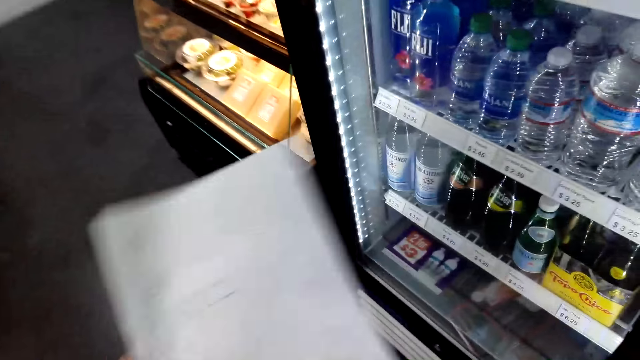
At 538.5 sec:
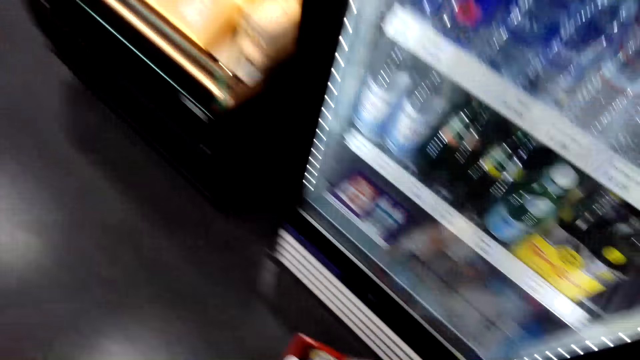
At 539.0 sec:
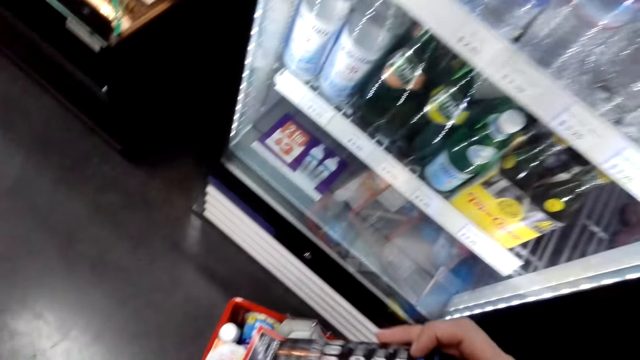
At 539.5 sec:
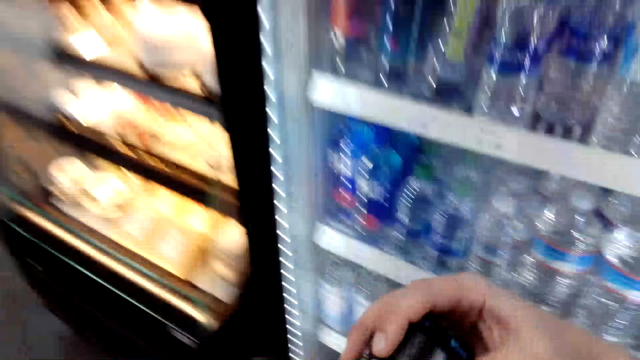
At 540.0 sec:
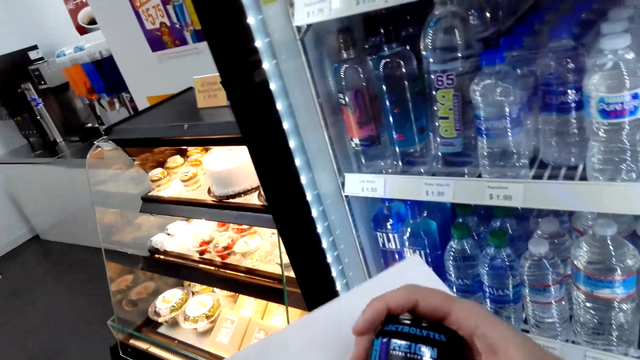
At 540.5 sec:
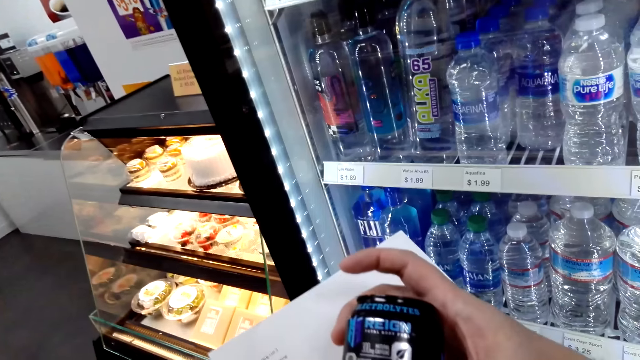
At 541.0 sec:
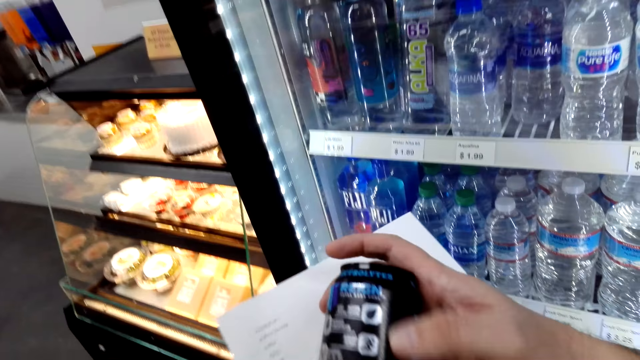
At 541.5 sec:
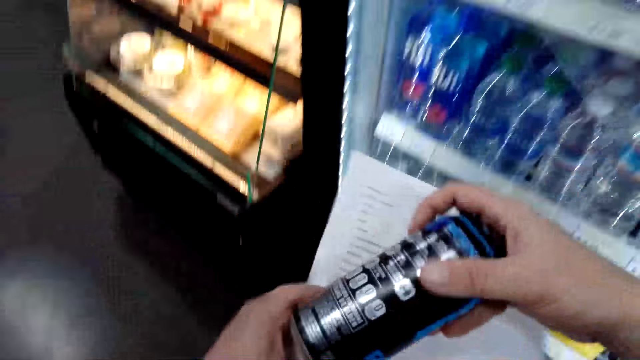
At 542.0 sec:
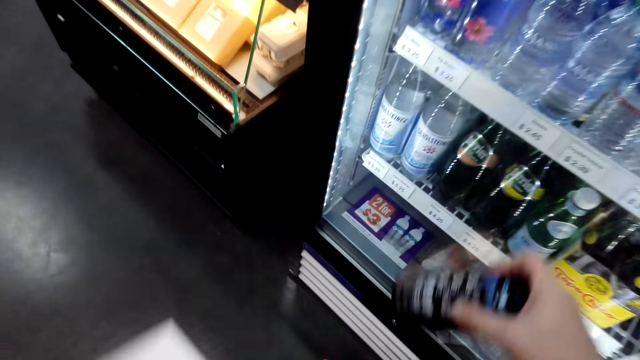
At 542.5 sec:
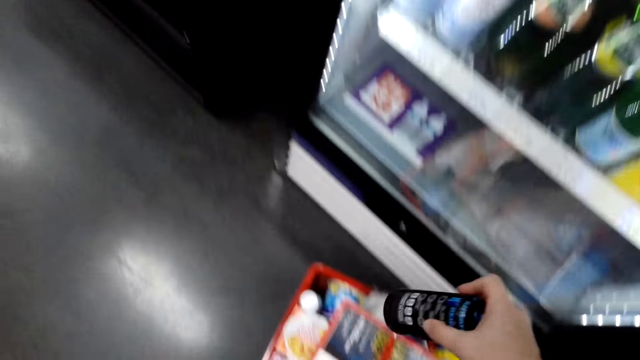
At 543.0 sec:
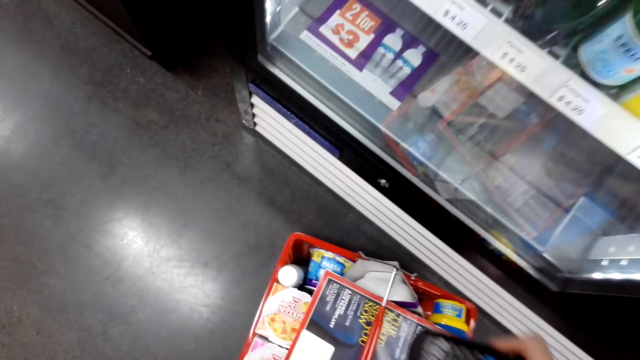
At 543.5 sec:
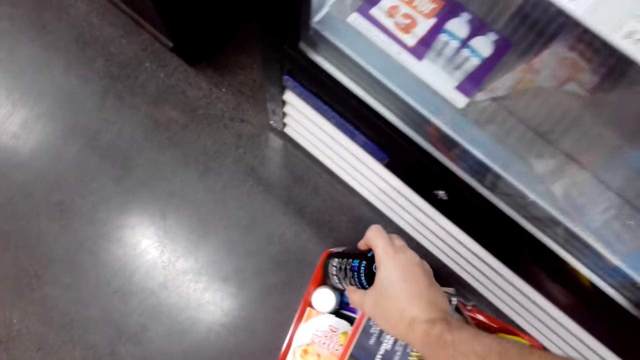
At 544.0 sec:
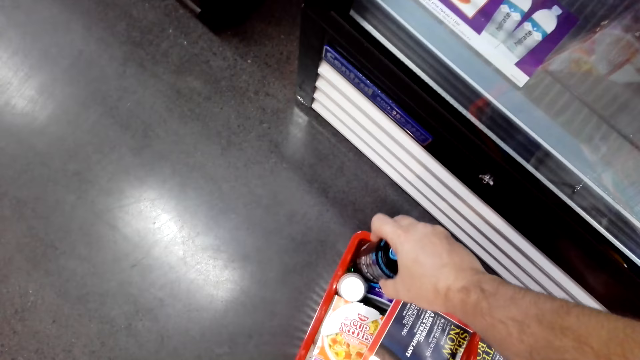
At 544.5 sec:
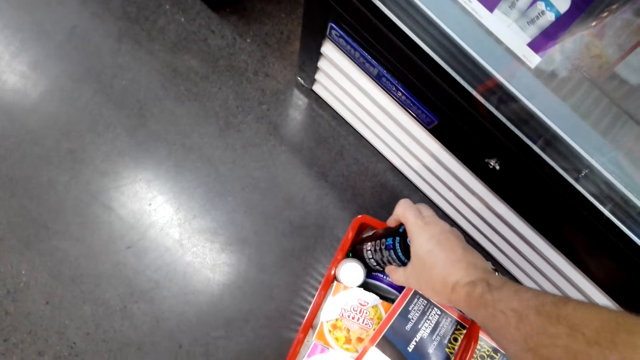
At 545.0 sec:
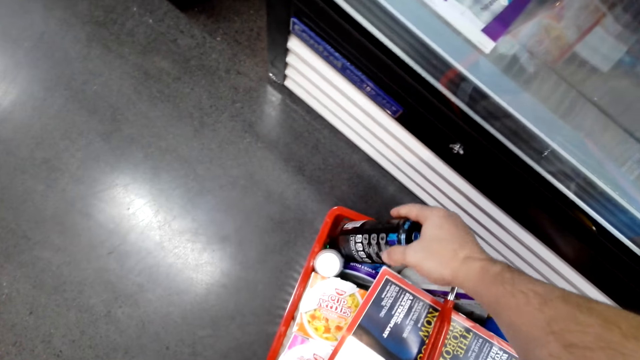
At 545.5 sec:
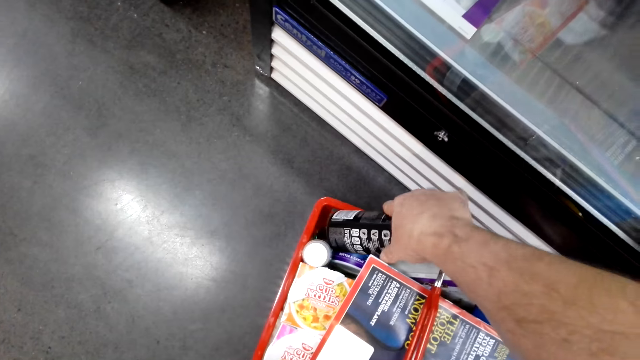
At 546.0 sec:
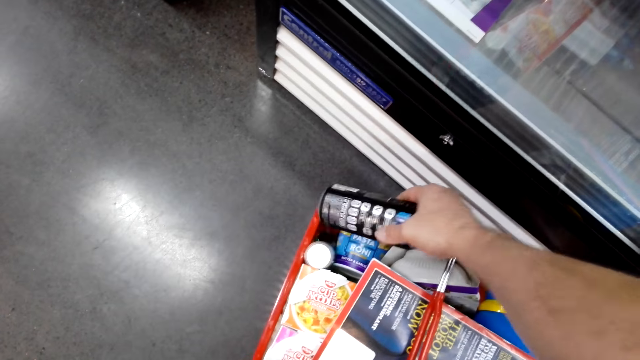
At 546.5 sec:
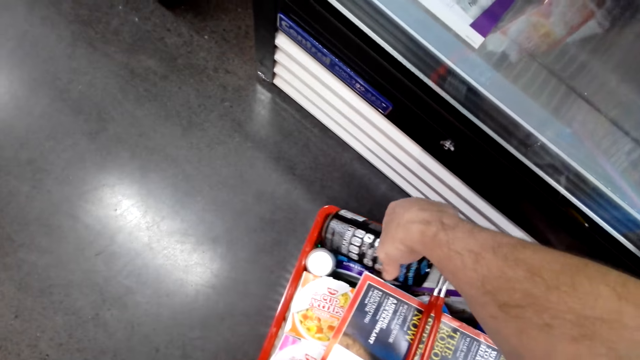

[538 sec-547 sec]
The camera wearer picks up a can. They put the can in the basket.

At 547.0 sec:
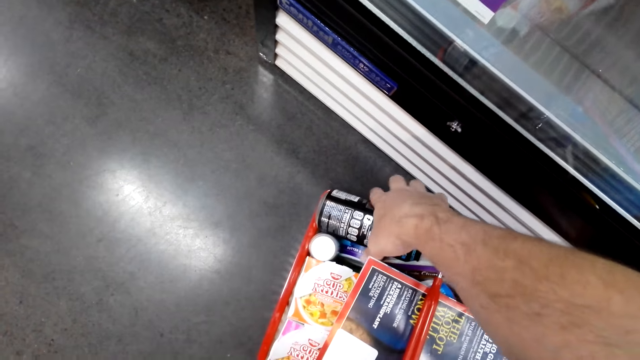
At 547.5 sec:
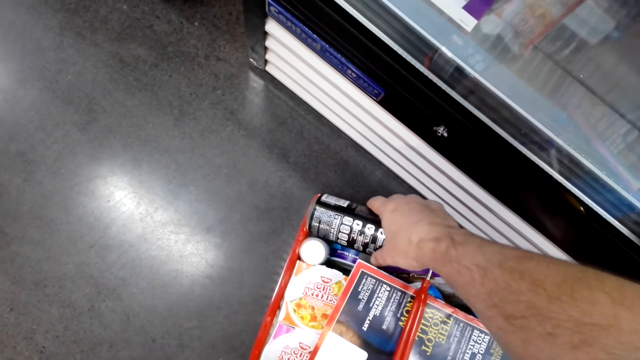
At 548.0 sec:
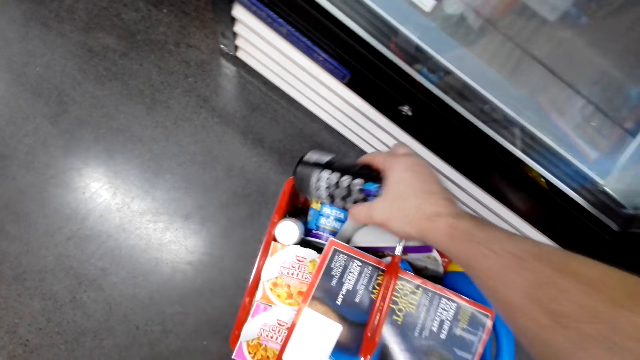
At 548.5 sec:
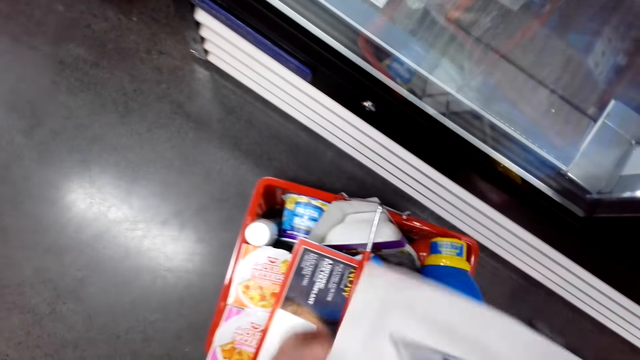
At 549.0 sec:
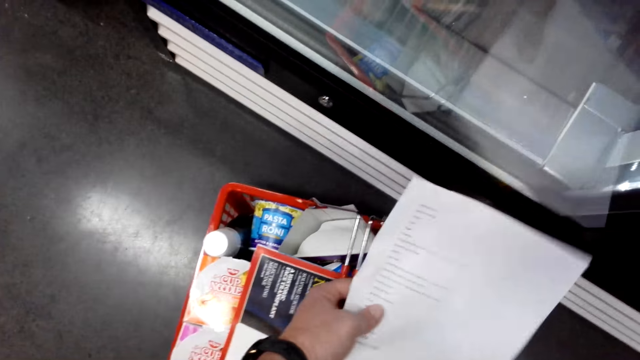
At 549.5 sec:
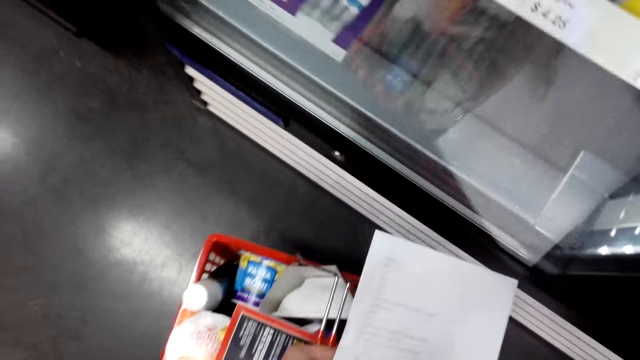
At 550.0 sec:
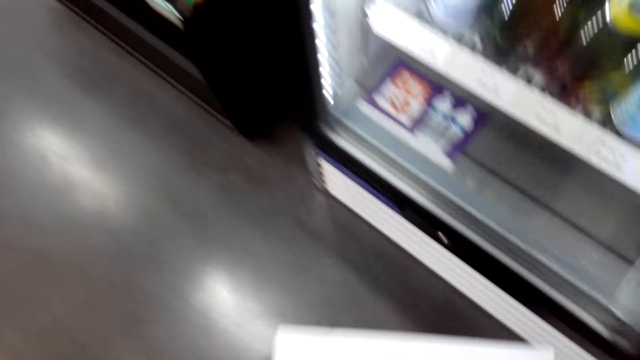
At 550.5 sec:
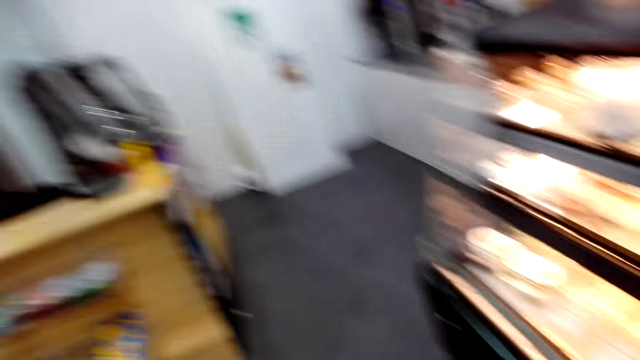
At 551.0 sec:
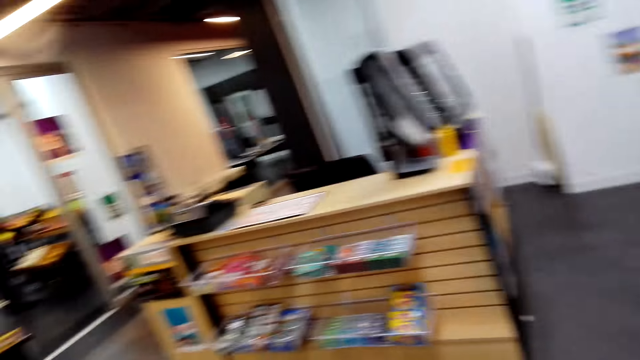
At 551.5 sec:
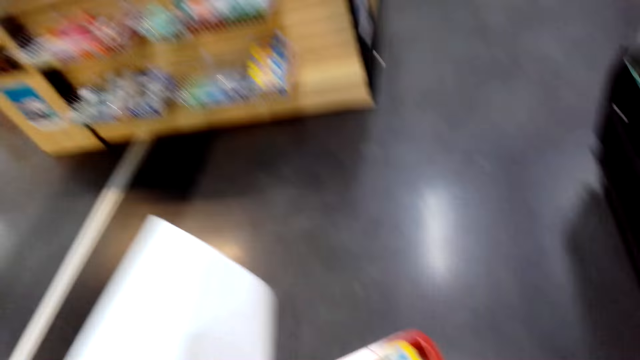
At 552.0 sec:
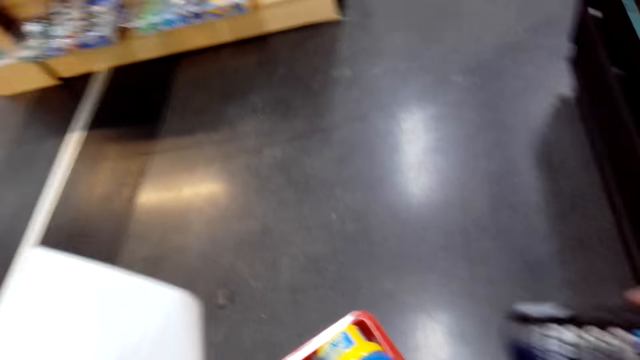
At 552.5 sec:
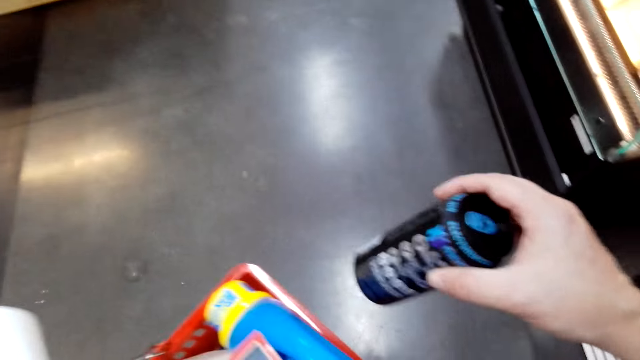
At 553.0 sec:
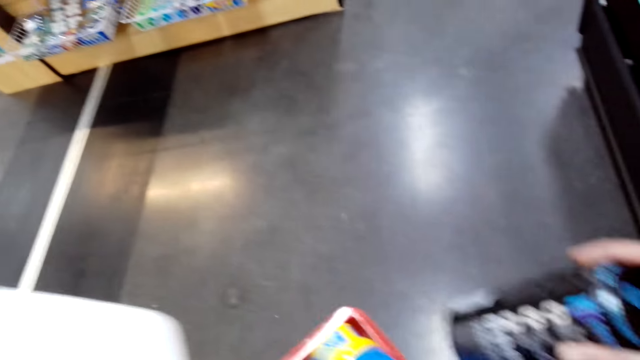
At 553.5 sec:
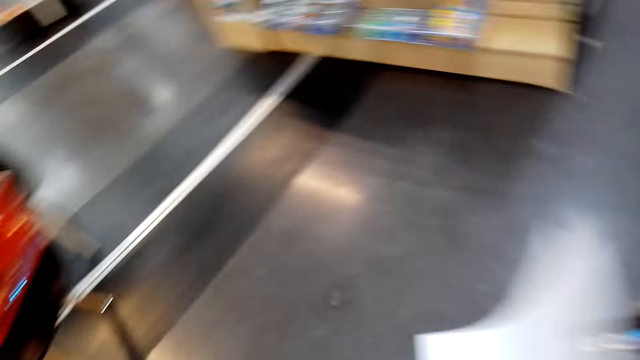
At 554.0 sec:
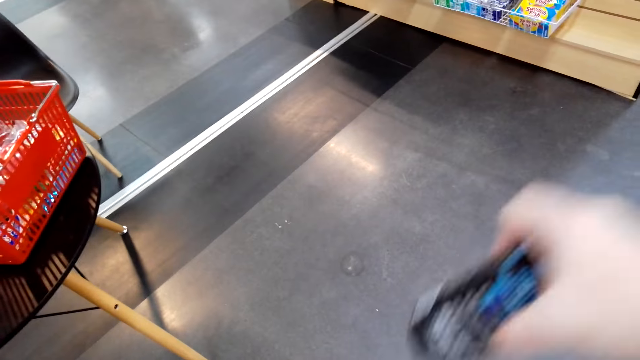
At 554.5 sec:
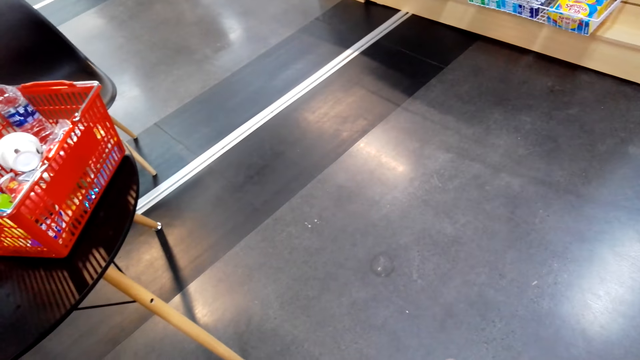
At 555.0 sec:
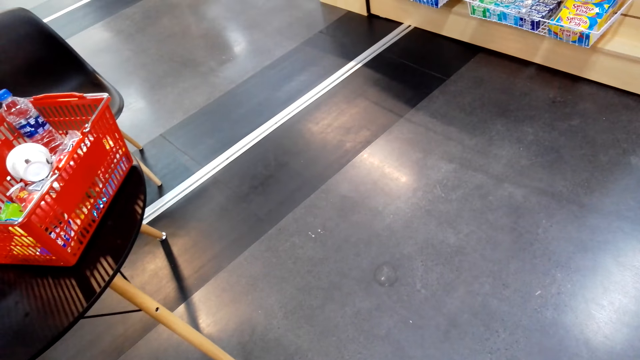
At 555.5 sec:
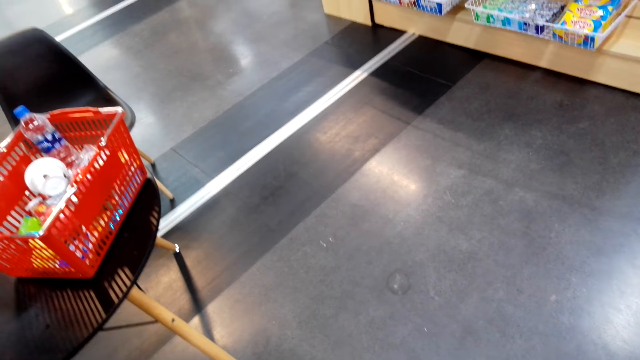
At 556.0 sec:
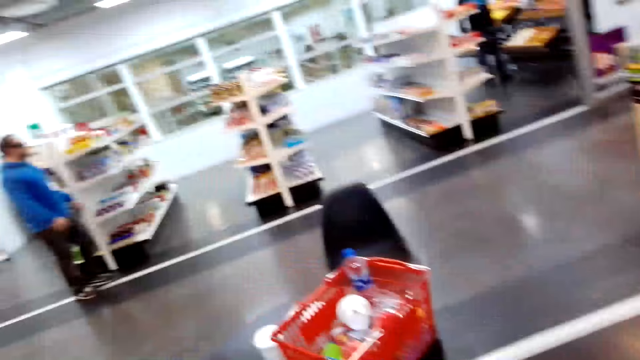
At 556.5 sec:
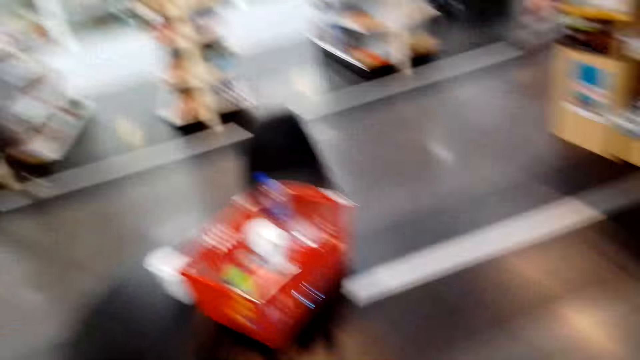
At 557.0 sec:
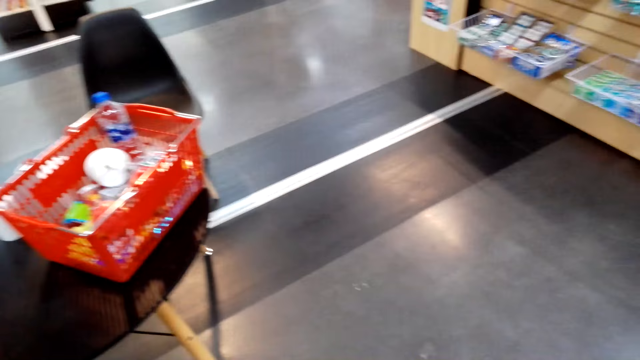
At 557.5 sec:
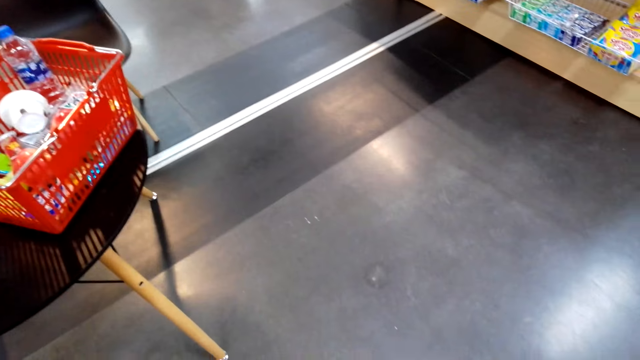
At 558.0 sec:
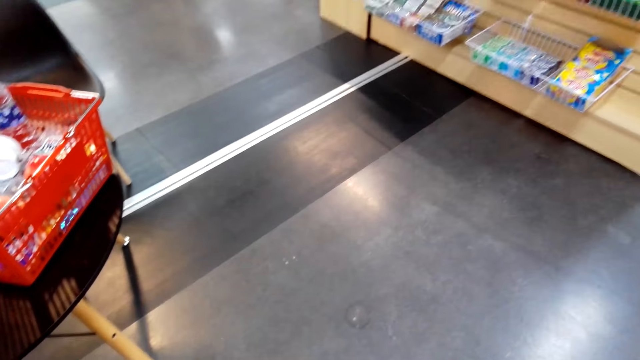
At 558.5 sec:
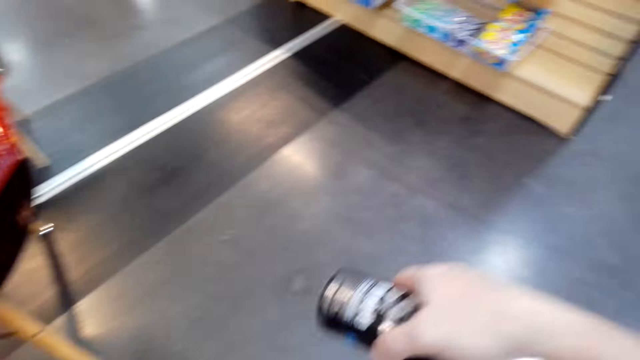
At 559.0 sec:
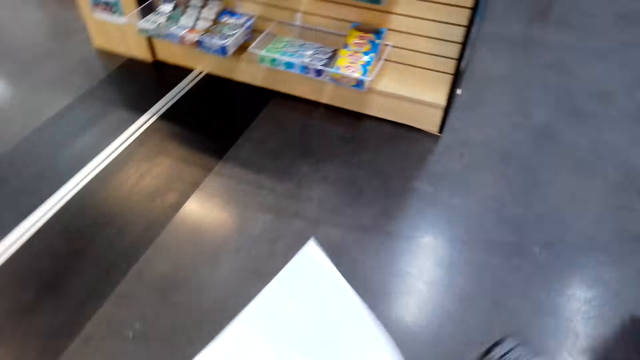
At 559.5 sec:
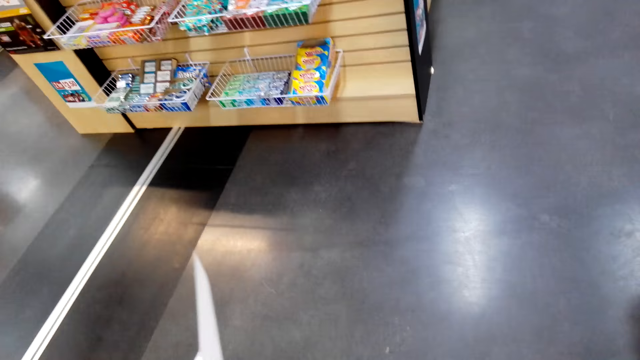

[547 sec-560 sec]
The camera wearer picks up the basket. They walk around the supermarket. They hold a can.
